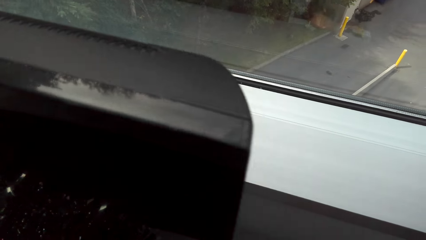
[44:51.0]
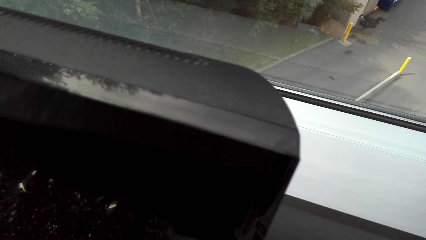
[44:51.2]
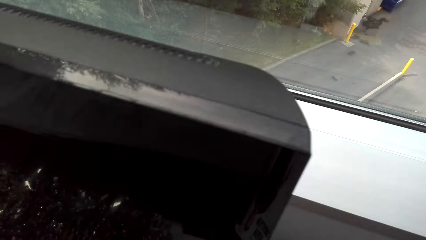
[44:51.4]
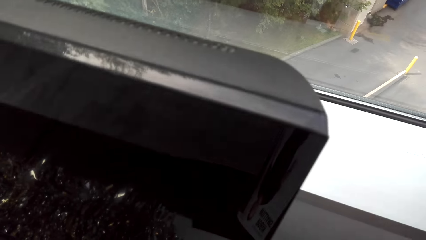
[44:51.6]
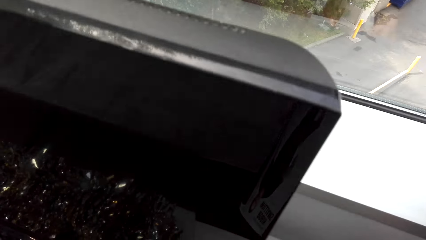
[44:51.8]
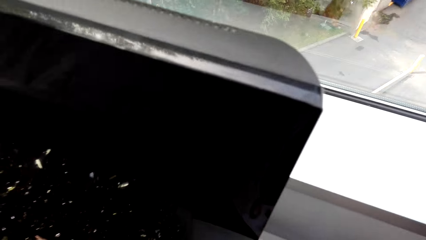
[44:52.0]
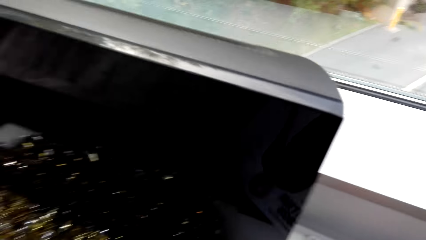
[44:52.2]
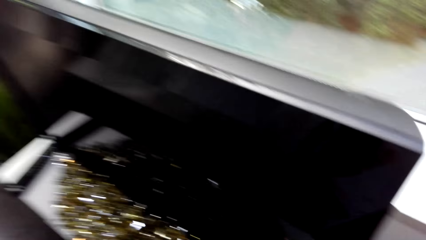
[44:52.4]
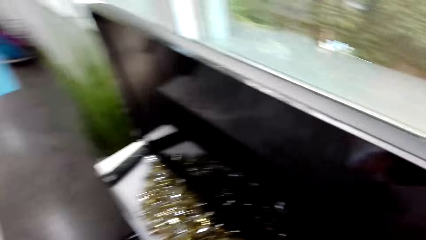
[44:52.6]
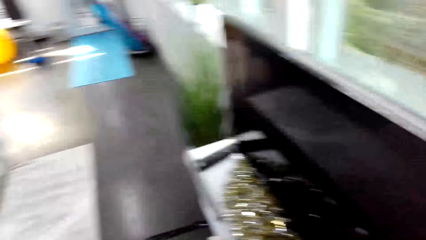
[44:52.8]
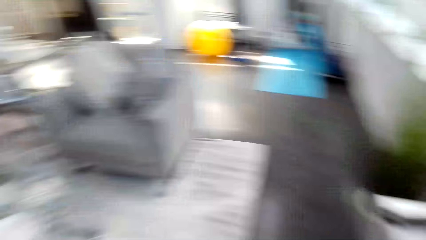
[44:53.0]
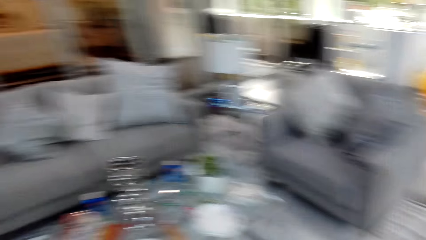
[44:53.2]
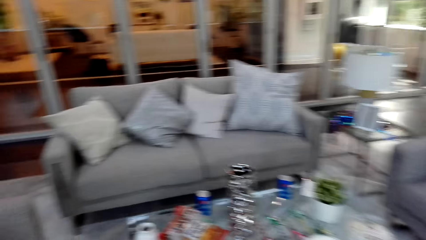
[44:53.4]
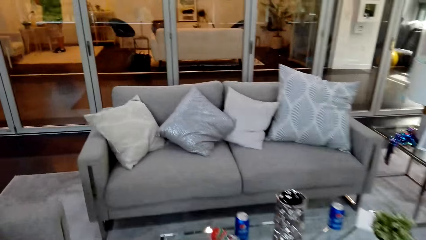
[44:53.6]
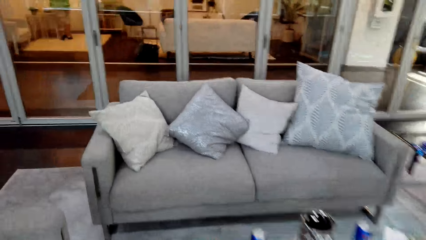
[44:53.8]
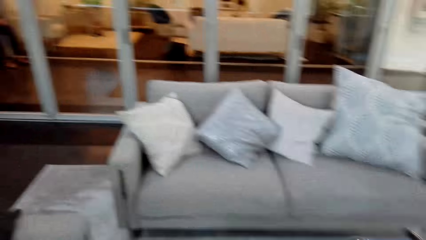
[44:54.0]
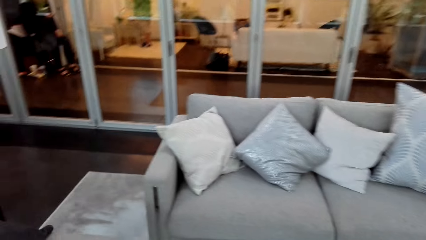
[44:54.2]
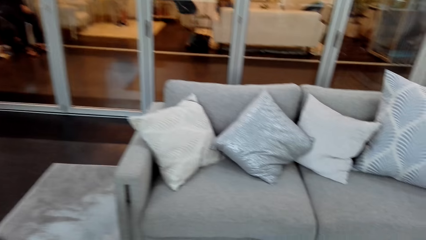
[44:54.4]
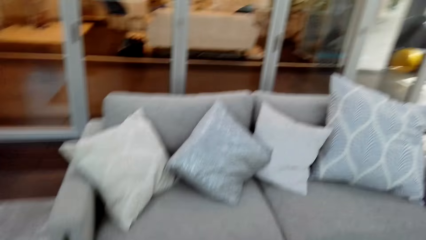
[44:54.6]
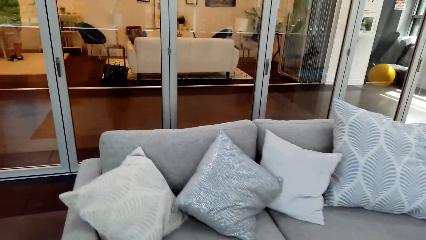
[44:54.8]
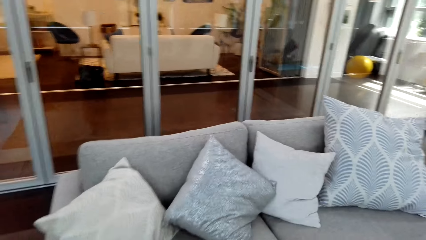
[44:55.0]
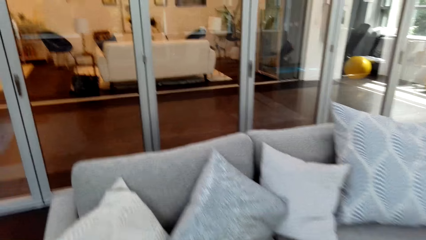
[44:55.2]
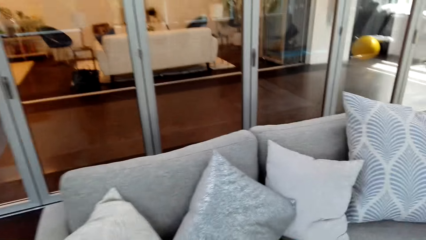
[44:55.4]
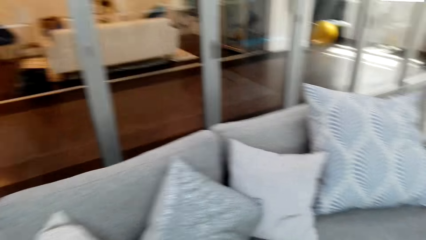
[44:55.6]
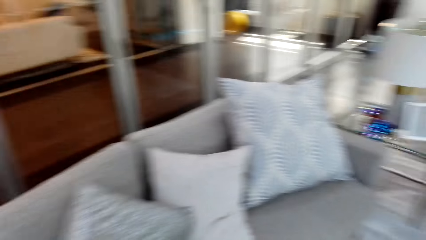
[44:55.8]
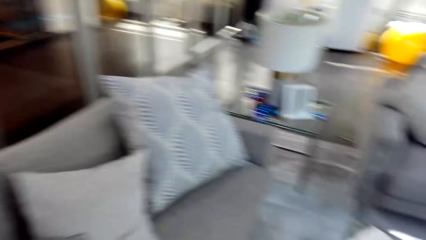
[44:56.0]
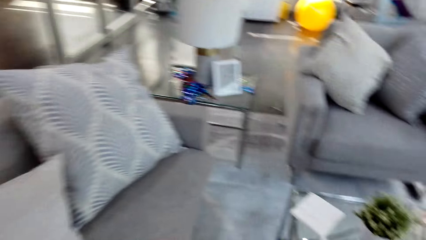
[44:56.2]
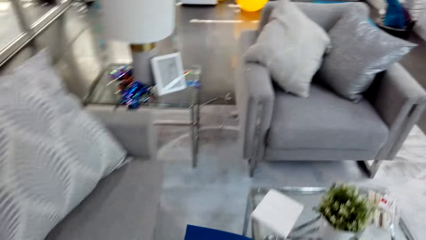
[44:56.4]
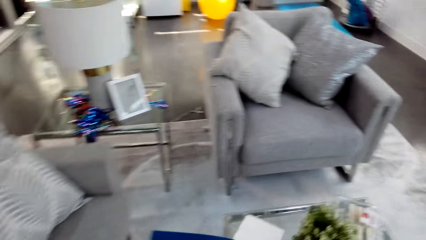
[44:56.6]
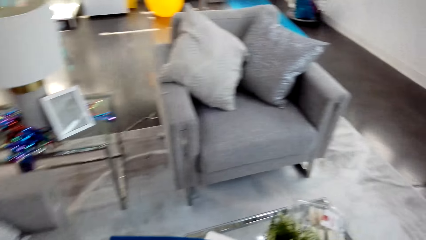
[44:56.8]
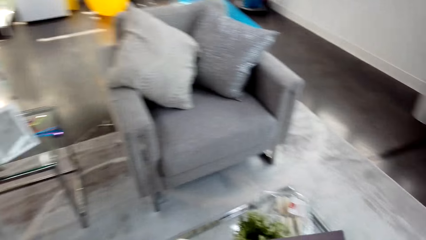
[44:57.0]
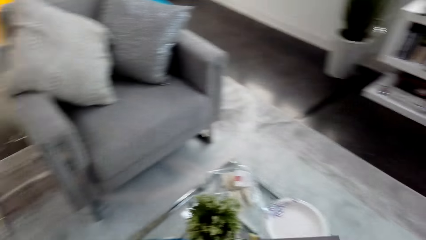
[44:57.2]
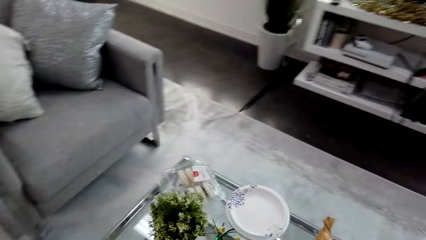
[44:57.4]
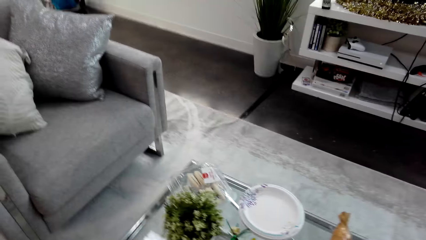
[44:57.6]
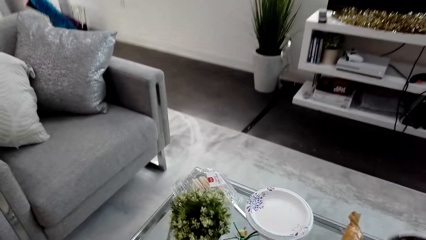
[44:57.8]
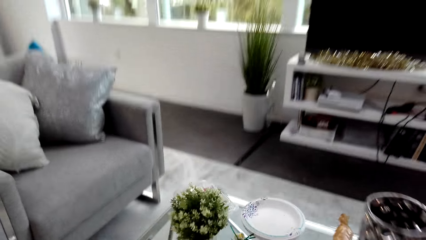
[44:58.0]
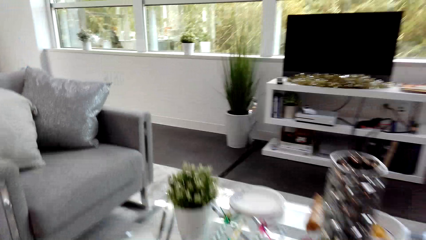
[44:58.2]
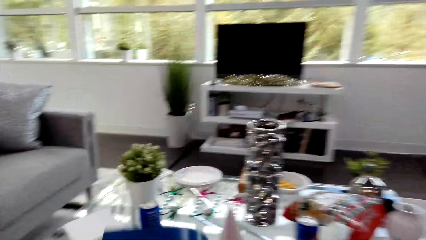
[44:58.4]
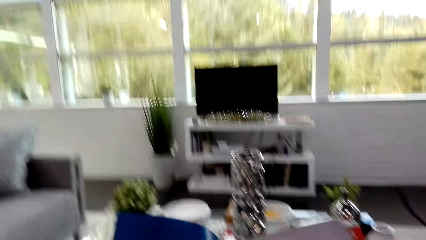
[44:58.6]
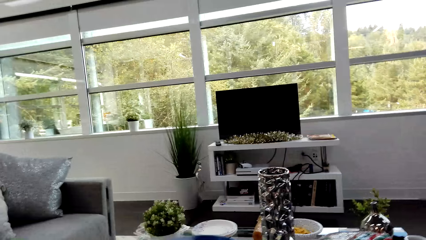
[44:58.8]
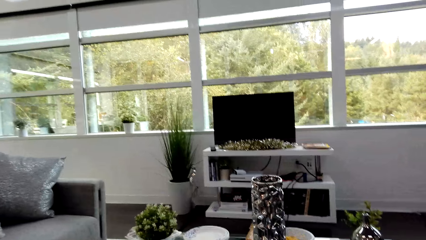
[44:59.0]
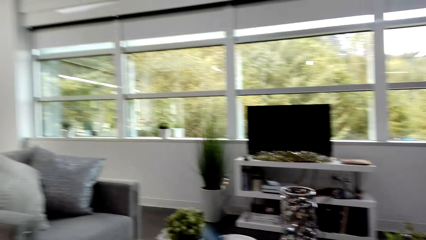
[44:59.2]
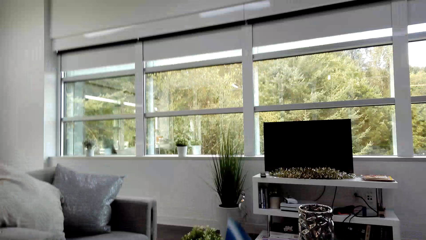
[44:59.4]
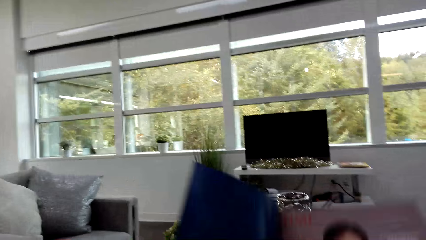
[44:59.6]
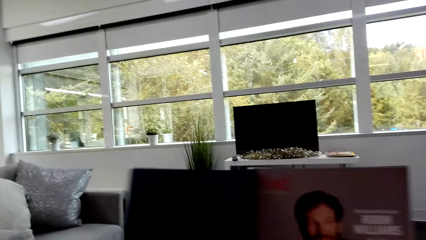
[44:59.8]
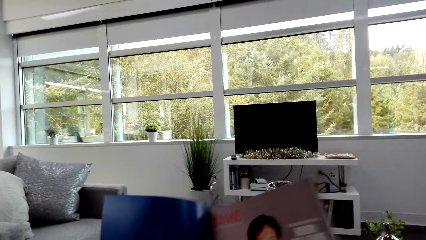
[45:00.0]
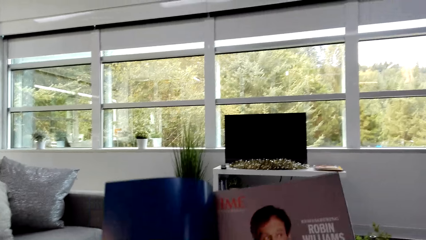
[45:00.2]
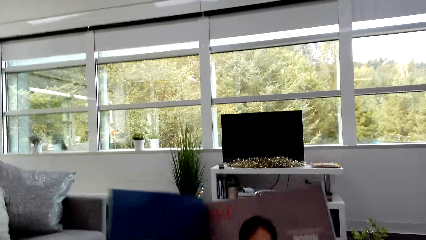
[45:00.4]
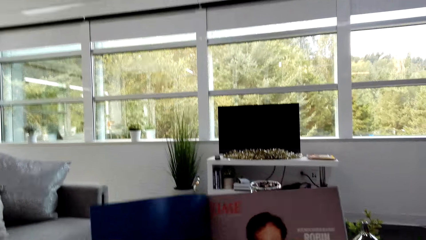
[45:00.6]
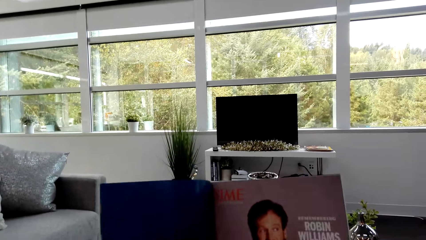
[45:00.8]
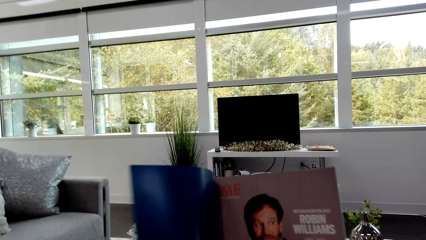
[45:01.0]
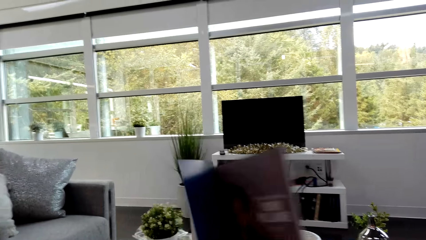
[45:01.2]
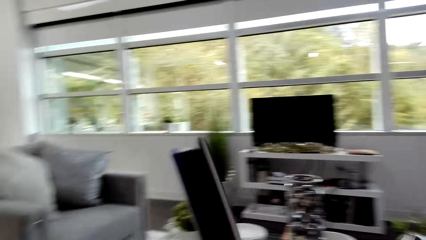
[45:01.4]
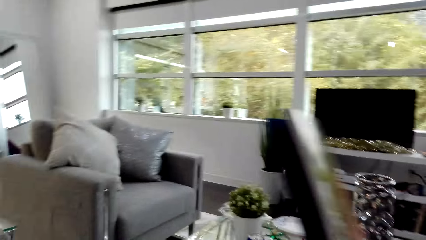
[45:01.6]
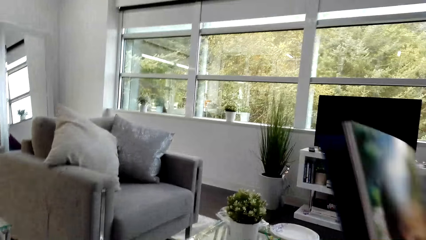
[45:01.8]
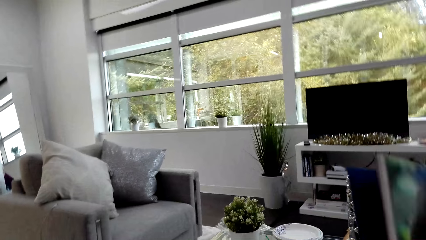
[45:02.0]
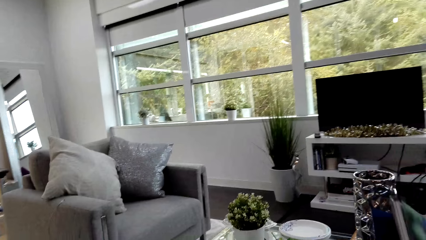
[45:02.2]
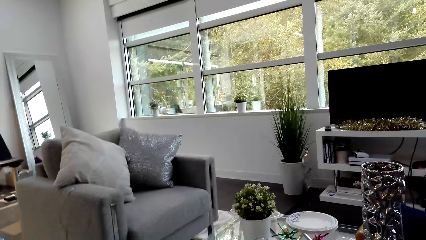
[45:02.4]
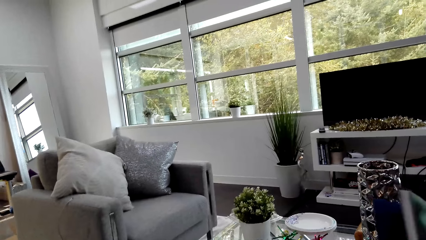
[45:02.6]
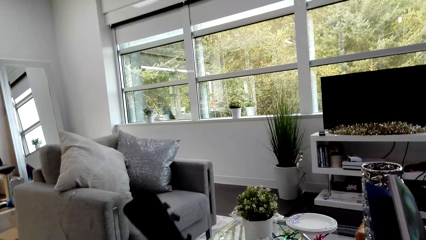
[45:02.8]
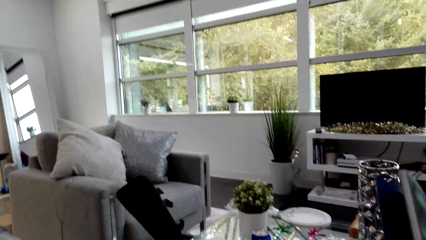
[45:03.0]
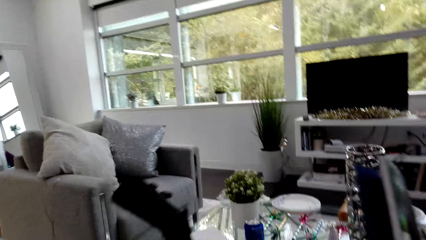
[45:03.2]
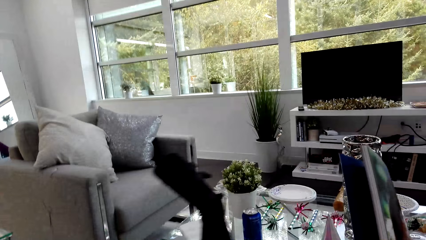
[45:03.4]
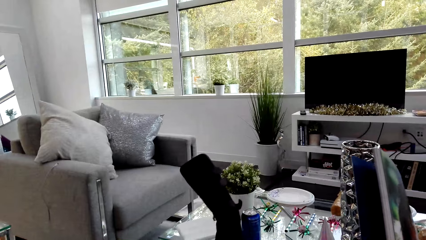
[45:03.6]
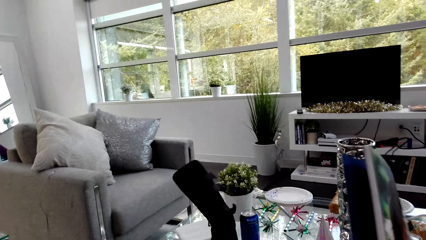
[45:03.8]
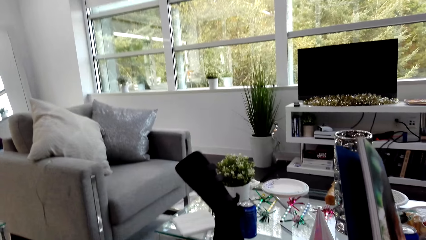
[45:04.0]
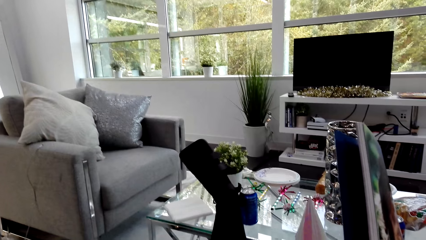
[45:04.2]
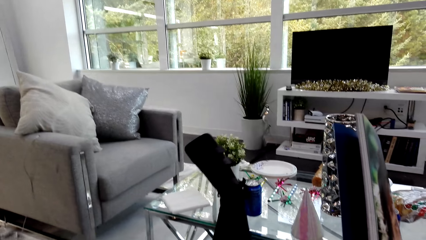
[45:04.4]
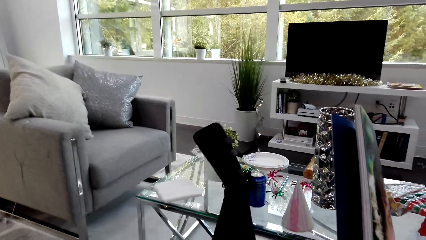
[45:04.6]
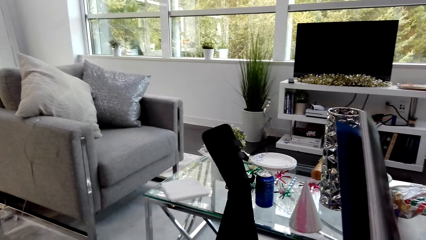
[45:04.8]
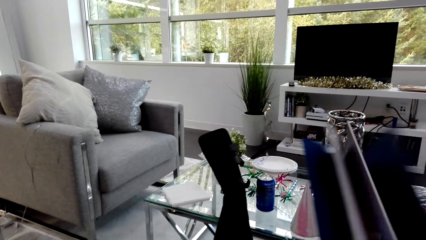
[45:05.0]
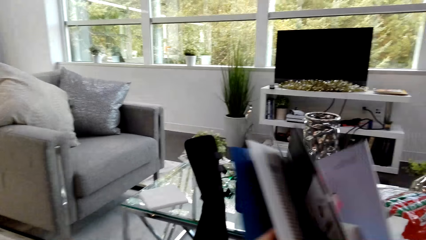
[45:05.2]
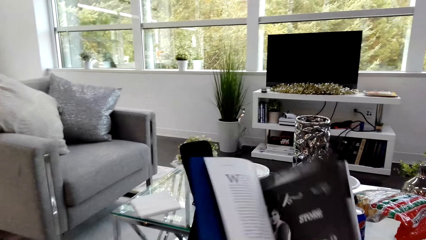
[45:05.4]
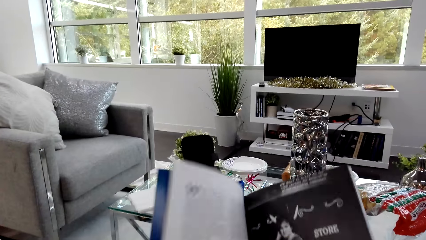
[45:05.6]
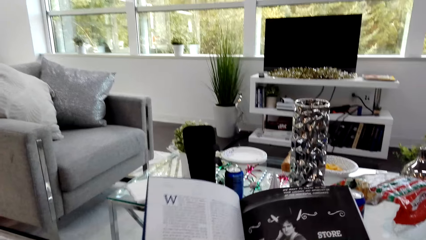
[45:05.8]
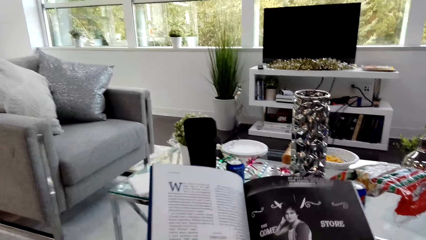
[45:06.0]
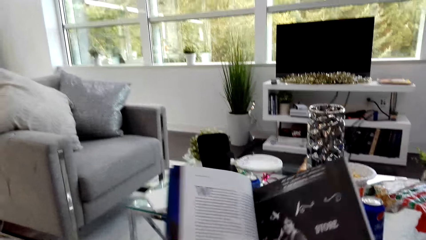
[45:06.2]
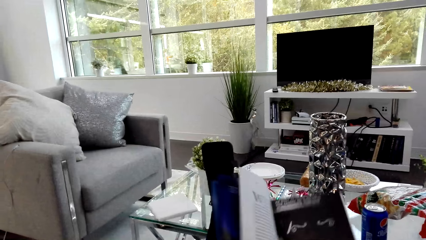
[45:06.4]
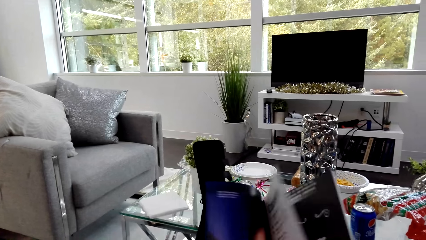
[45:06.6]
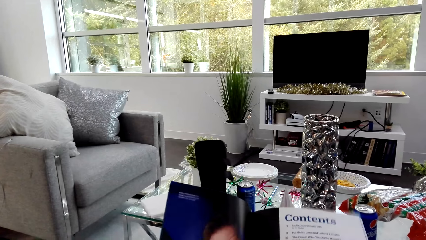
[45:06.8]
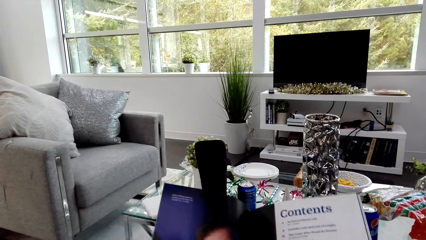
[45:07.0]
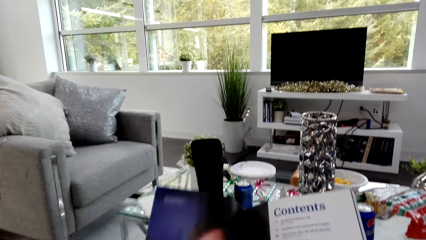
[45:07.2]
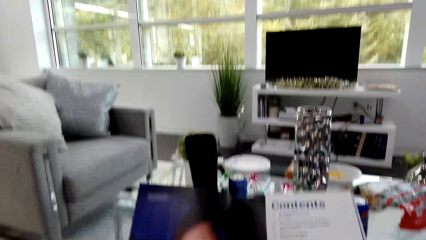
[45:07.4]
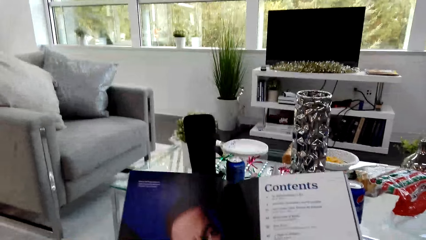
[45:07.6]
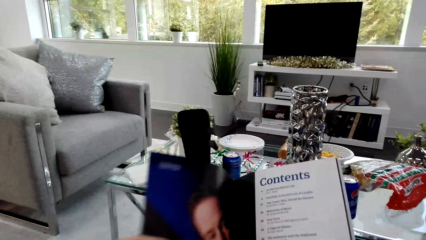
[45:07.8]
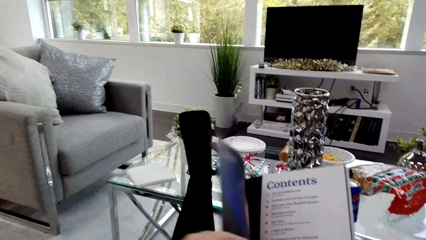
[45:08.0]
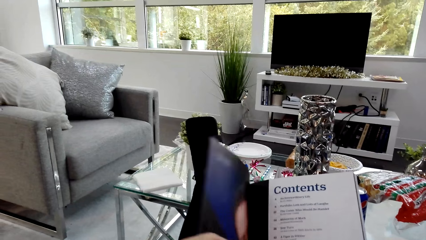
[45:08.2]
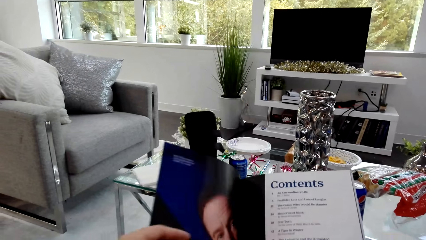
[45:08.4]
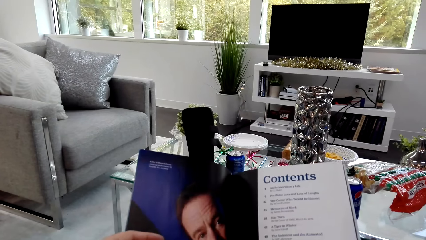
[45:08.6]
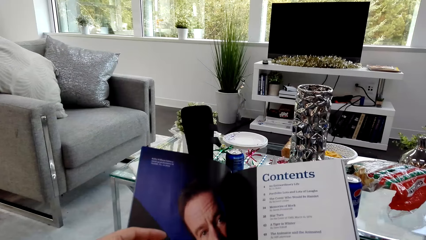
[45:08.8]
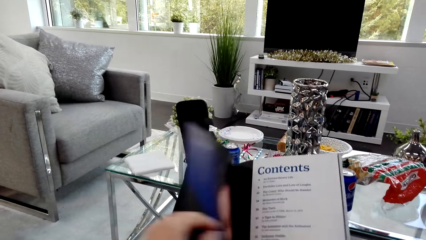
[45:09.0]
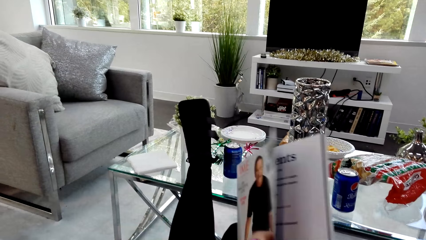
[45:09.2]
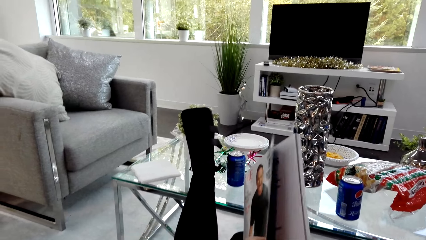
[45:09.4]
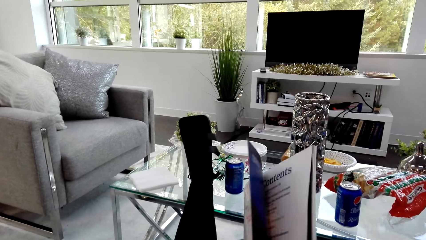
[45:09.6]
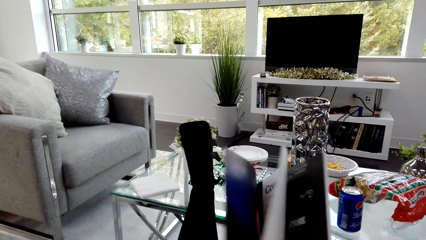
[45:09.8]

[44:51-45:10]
The camera wearer walks with the magazine to the sofa. She sits on the sofa. She opens the magazine. She reads a book. She closes the magazine. She holds the magazine. She puts her leg on the coffee table. She holds the magazine. She moves the soda with her leg. She flips pages of the magazine.
